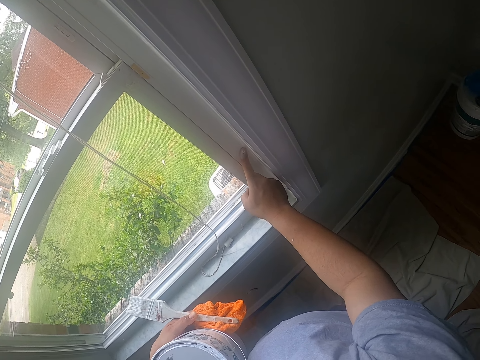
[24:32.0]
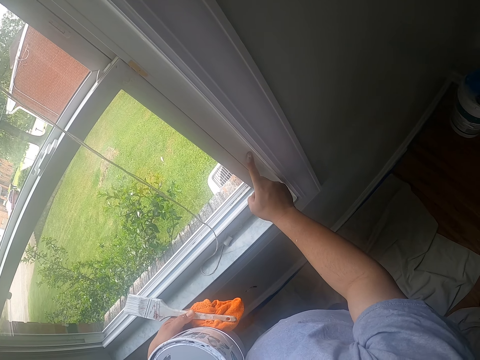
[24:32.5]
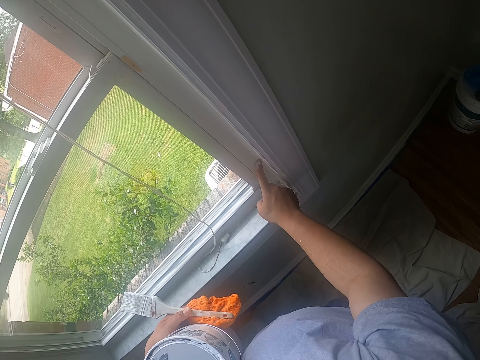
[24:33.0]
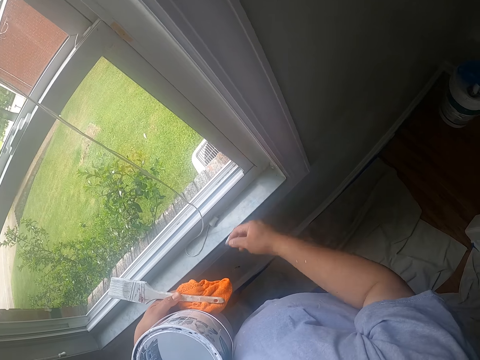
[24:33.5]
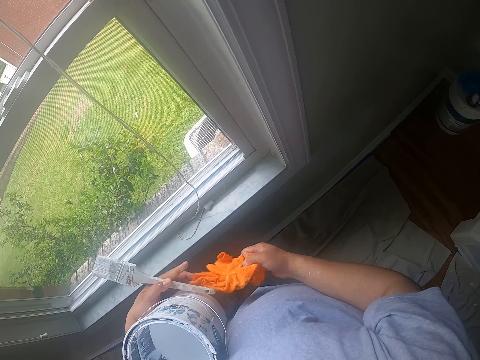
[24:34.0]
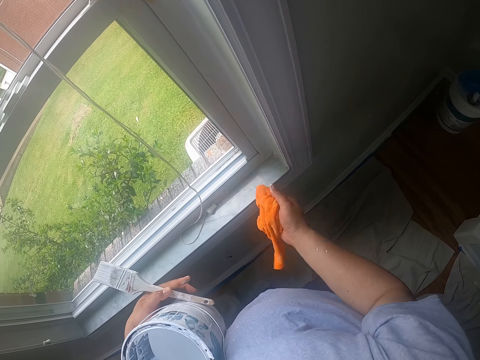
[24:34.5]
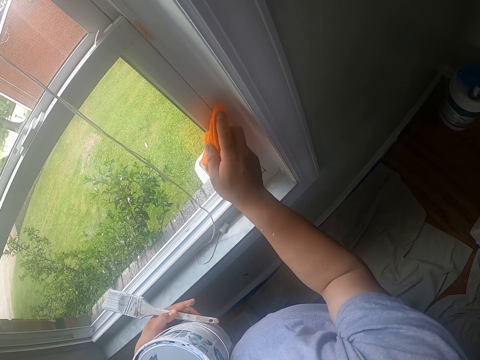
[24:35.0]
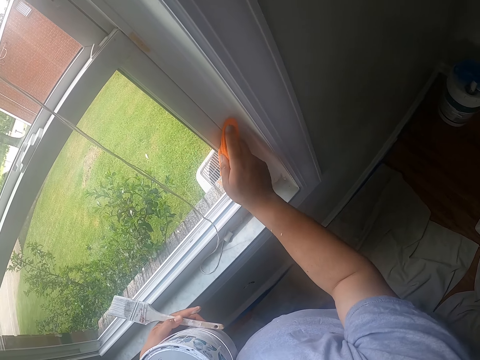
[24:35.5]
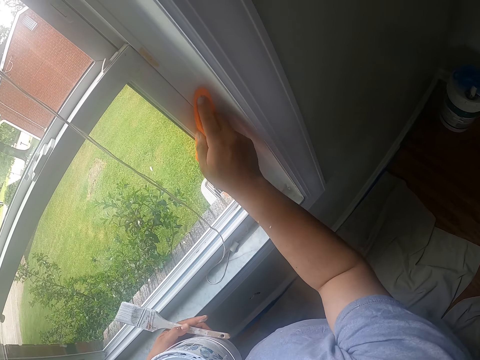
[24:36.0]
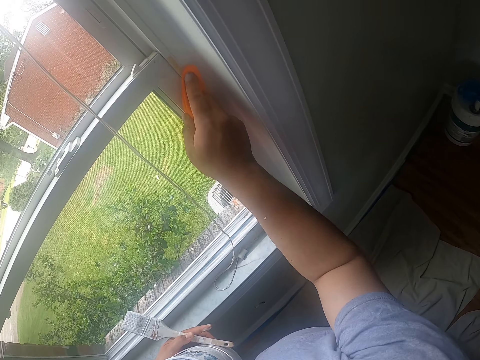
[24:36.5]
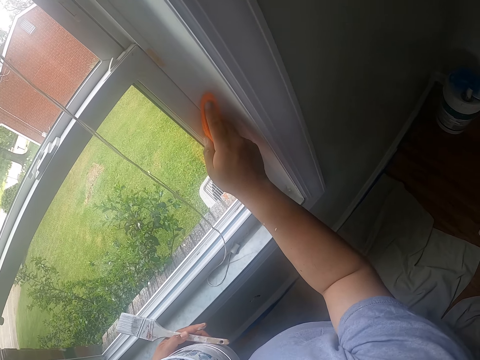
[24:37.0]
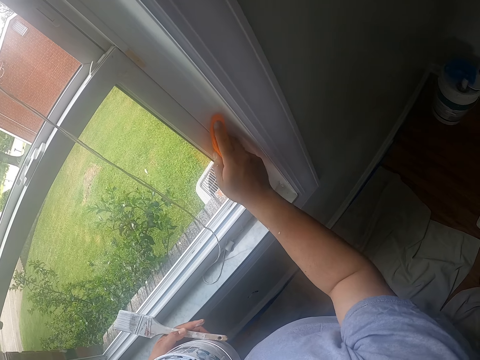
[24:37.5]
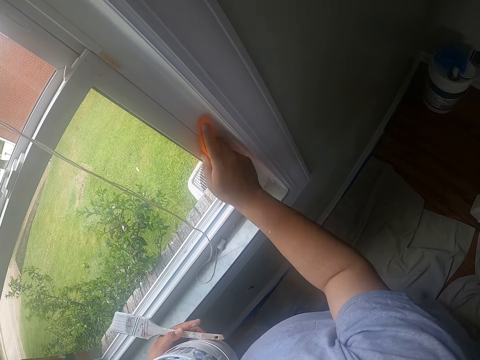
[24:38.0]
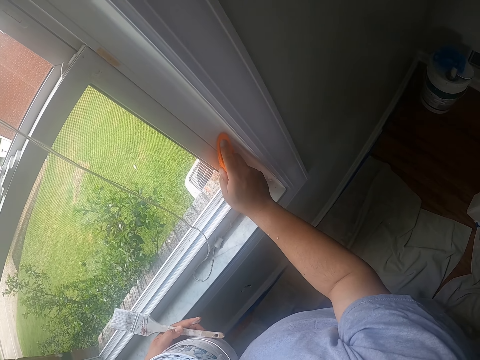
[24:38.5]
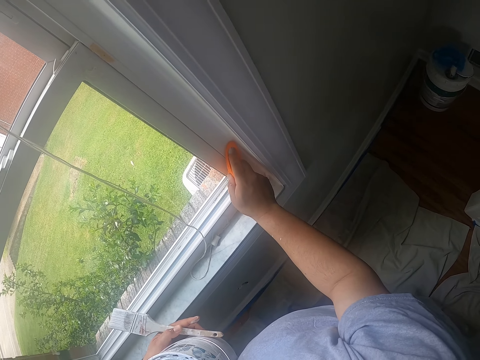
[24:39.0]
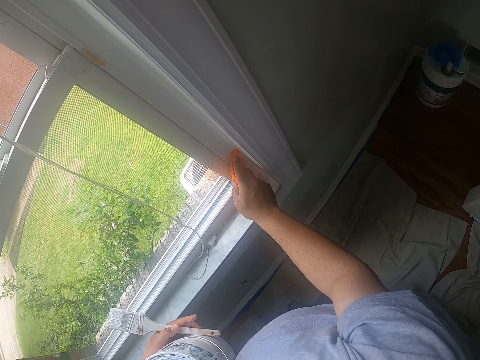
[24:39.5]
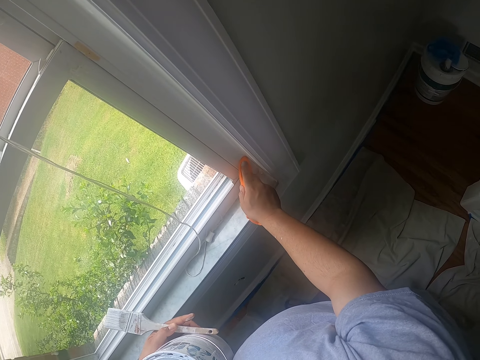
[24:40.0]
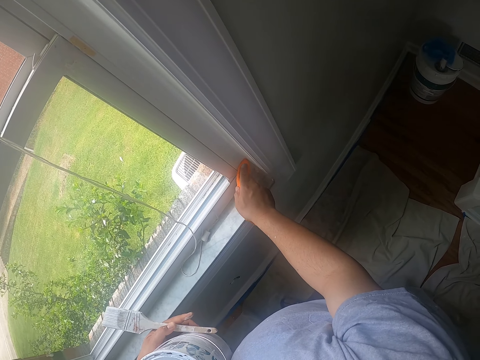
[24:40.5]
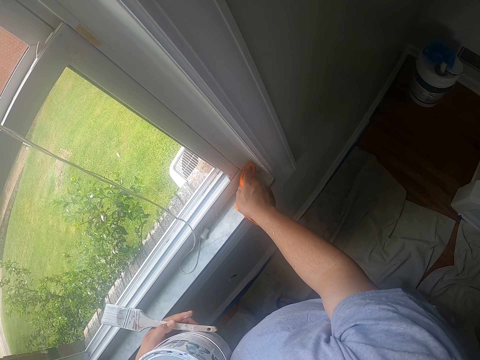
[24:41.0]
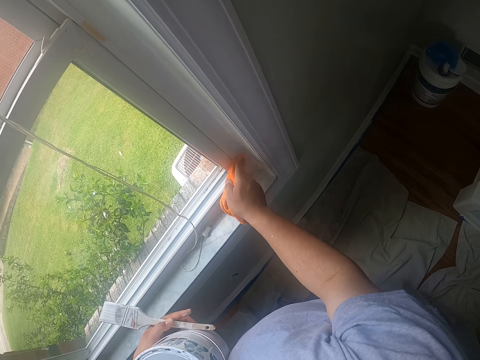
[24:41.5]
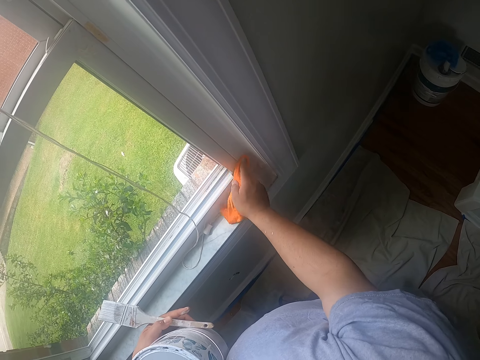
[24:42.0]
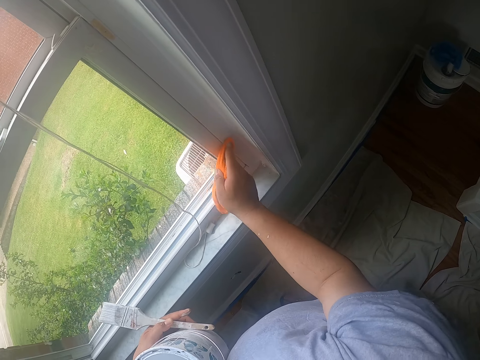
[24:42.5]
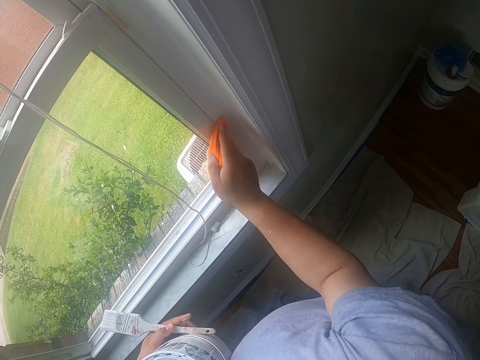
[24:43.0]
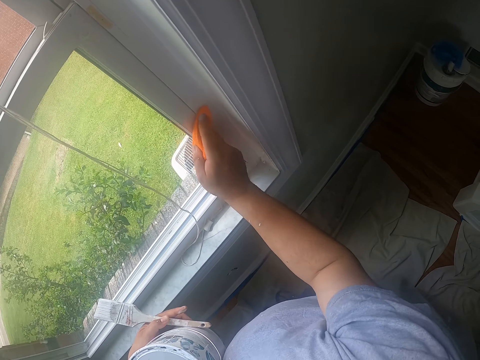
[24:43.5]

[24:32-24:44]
The camera wearer passes the cloth from his left hand to his right hand. He cleans paint off the window frame with the cloth in his right hand.

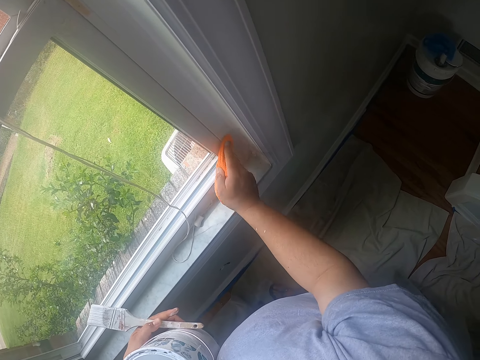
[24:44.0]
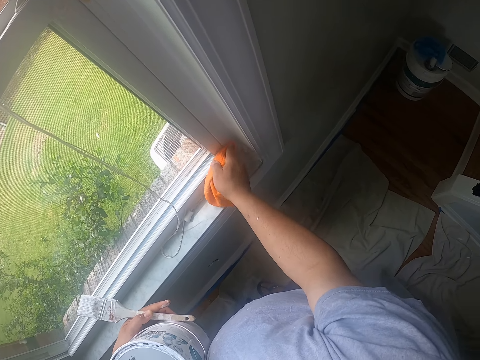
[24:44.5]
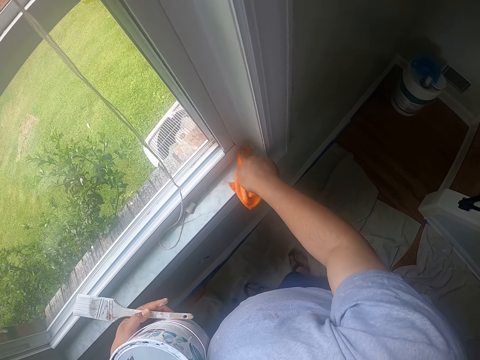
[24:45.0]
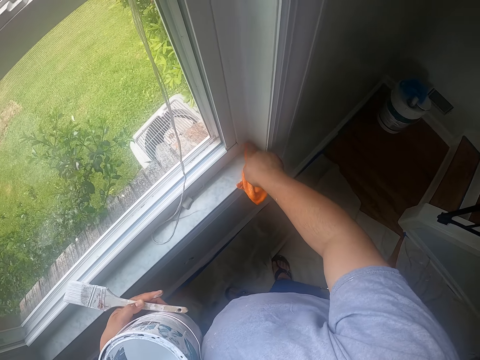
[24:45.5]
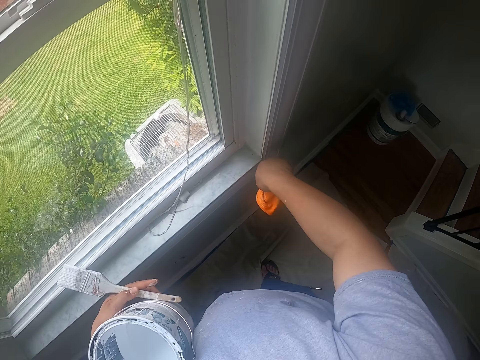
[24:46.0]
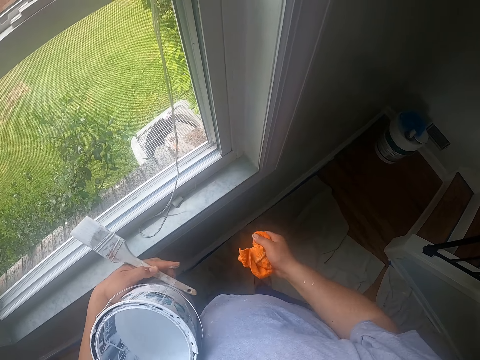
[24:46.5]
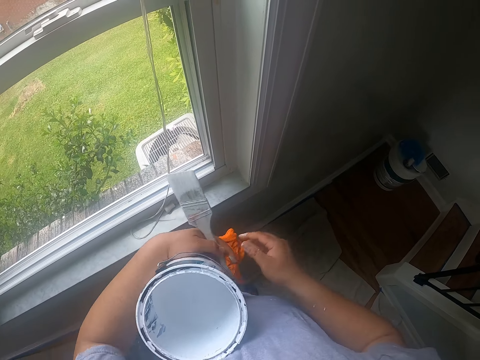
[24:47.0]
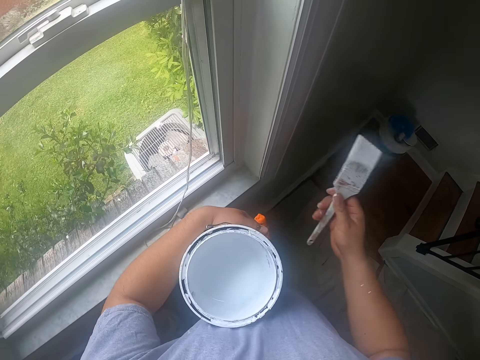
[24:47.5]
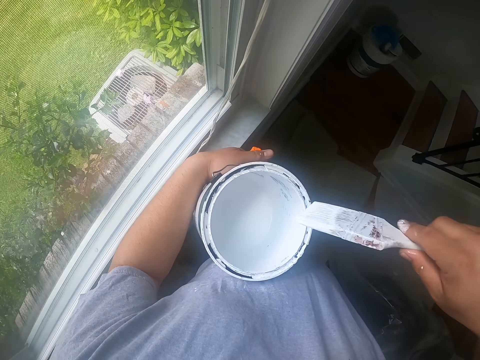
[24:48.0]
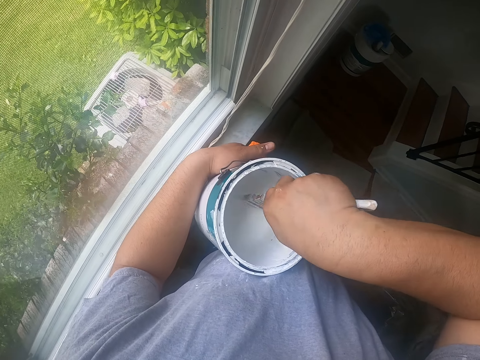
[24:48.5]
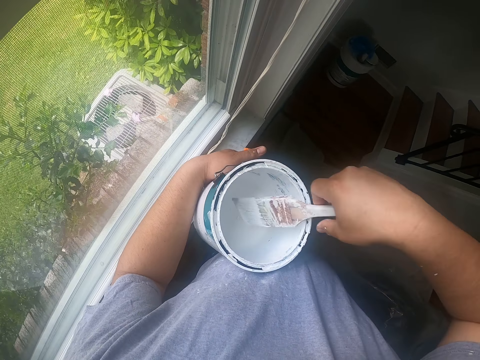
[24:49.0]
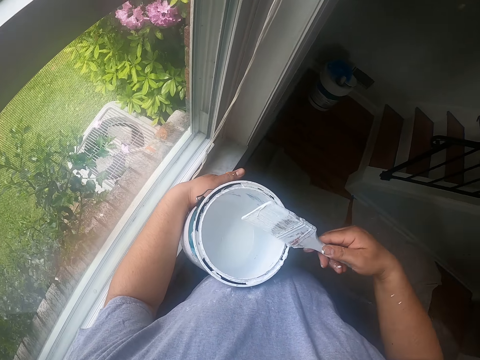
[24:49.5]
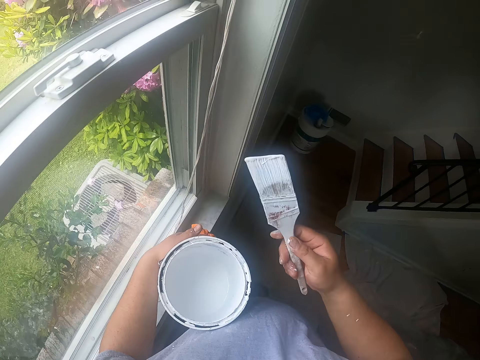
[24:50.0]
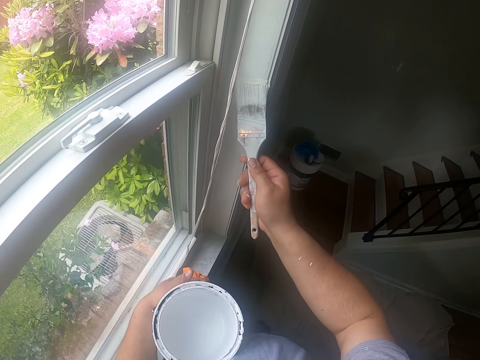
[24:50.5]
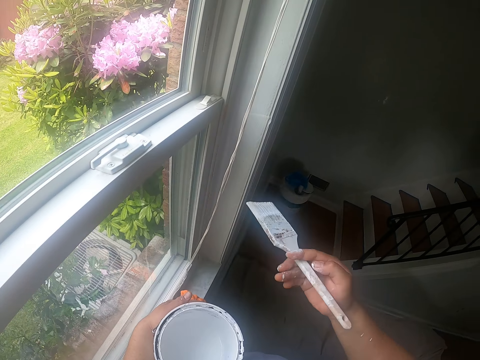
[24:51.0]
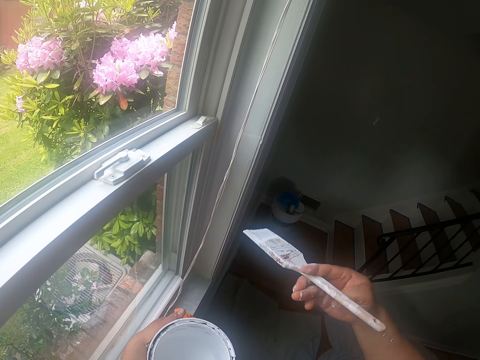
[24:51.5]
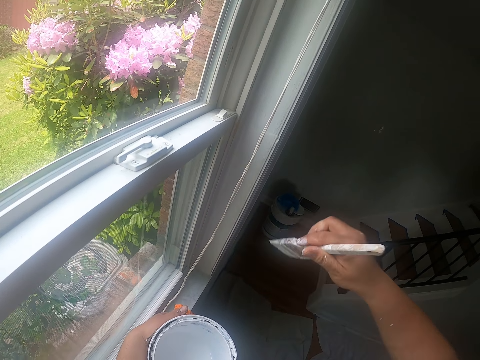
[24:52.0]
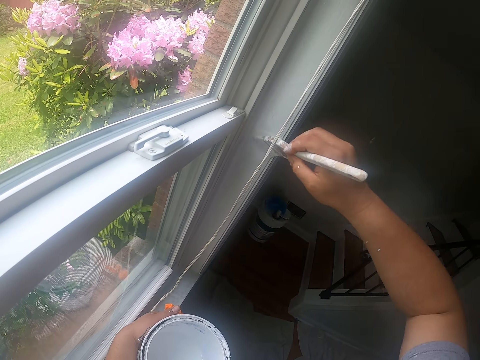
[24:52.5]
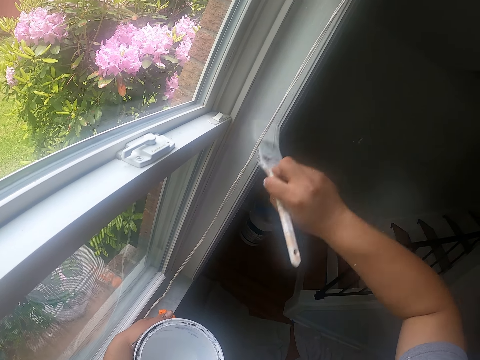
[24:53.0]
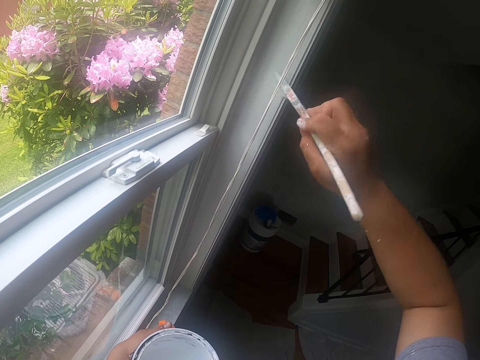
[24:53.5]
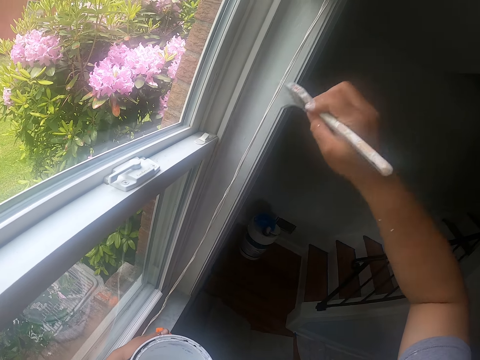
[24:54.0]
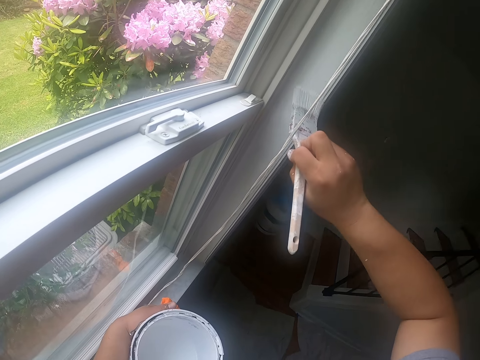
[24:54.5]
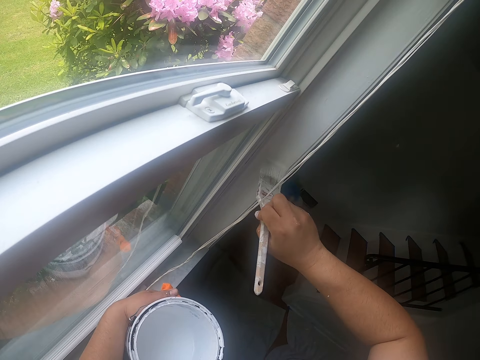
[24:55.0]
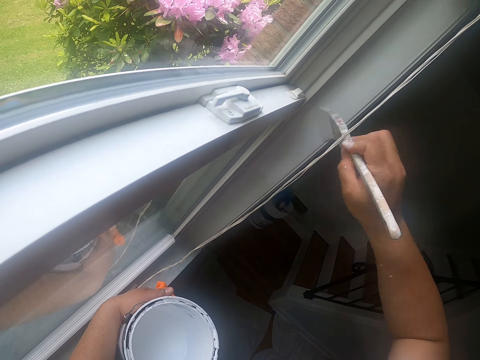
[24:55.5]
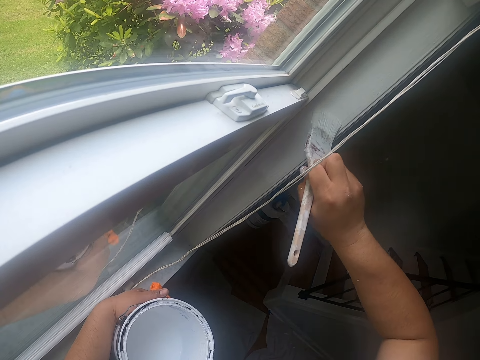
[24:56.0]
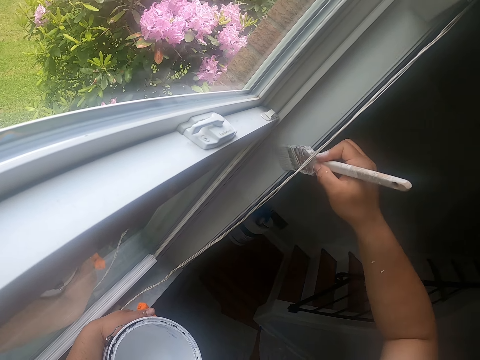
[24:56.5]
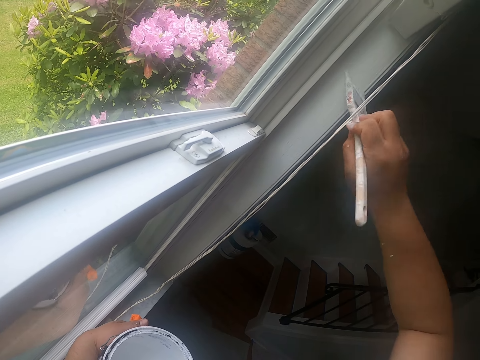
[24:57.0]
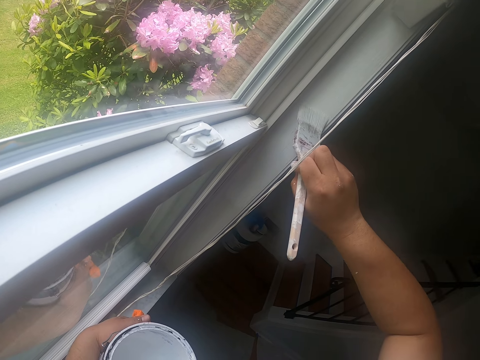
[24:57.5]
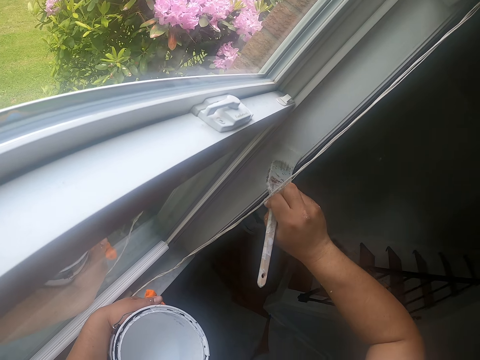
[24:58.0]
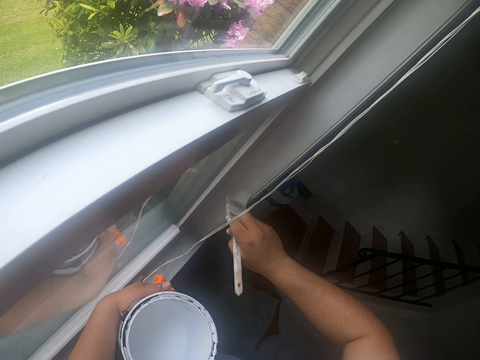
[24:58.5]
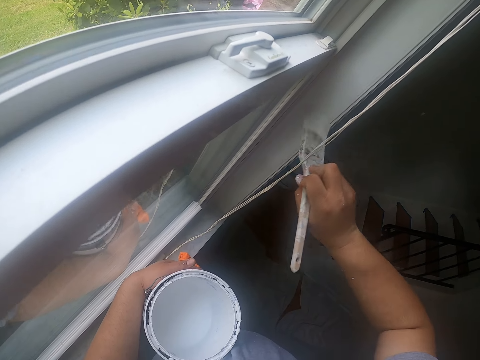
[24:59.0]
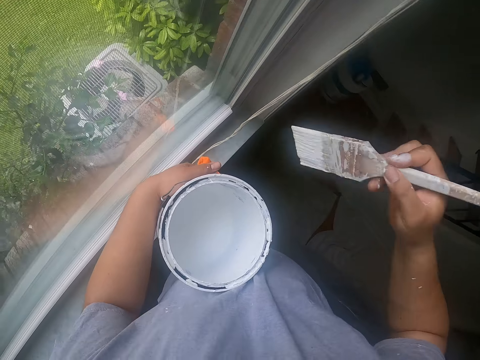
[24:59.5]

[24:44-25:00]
The camera wearer passes the cloth from his right hand to his left hand. He holds the cloth with the left hand. He passes the paintbrush from his left hand to his right hand. He dips the paintbrush into the can of paint with his right hand. He shakes off excess paint on the paintbrush with his right hand. He paints the window frame with the paintbrush in his right hand.
